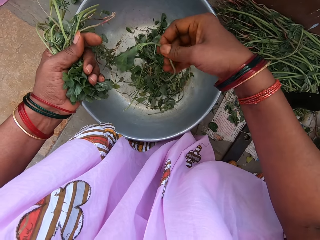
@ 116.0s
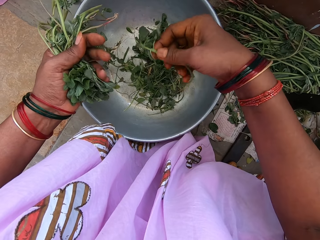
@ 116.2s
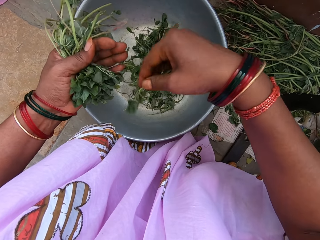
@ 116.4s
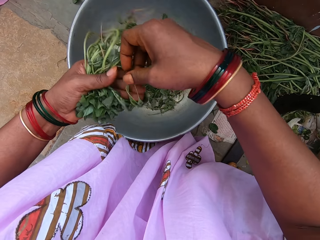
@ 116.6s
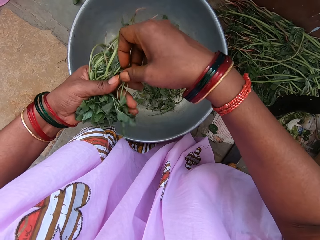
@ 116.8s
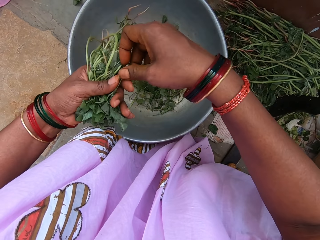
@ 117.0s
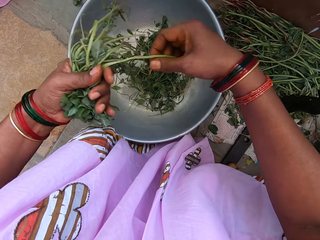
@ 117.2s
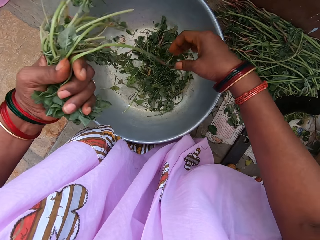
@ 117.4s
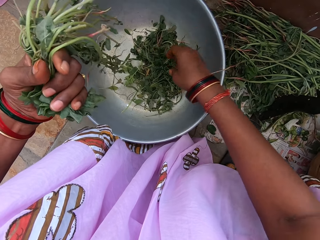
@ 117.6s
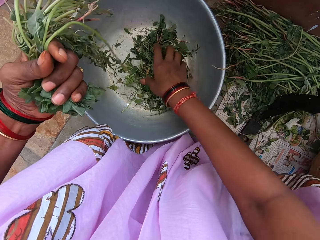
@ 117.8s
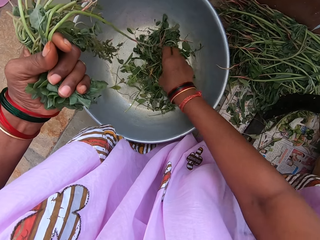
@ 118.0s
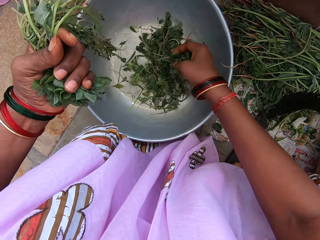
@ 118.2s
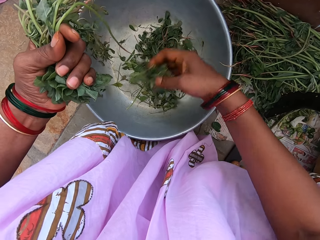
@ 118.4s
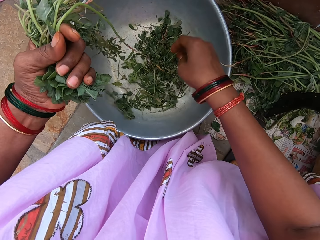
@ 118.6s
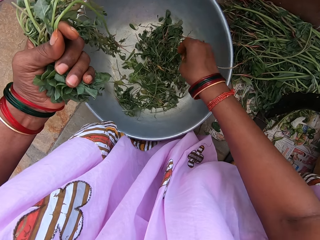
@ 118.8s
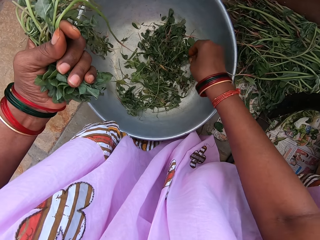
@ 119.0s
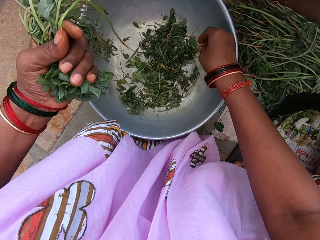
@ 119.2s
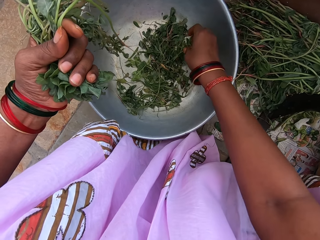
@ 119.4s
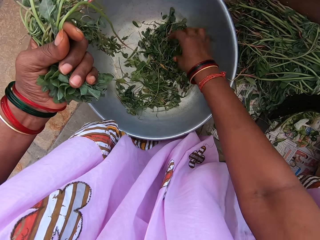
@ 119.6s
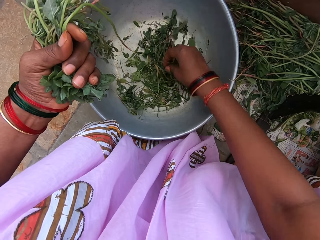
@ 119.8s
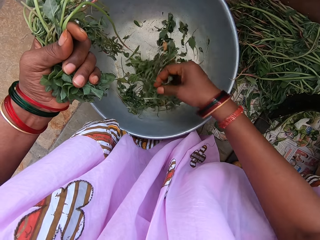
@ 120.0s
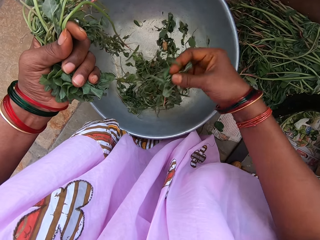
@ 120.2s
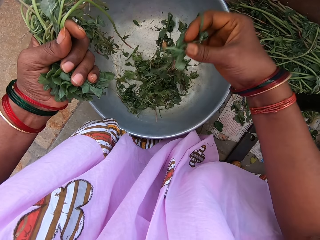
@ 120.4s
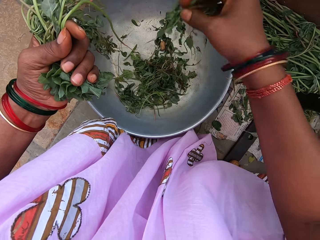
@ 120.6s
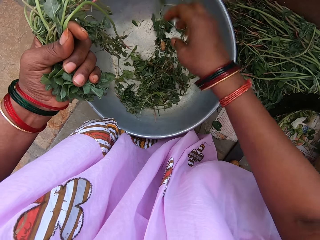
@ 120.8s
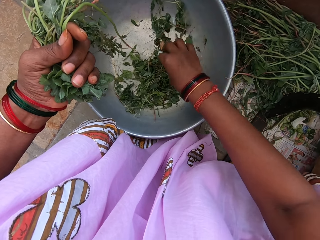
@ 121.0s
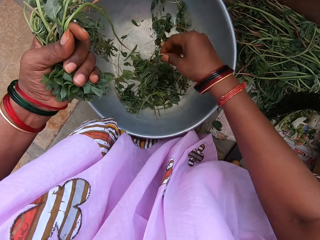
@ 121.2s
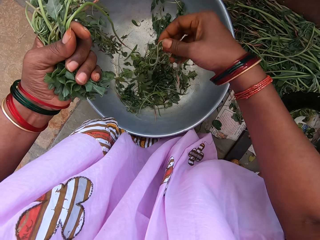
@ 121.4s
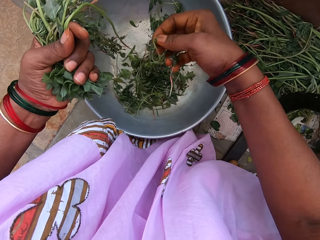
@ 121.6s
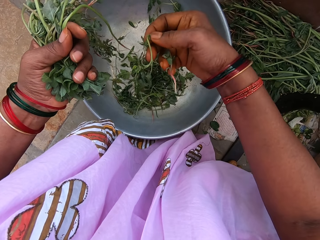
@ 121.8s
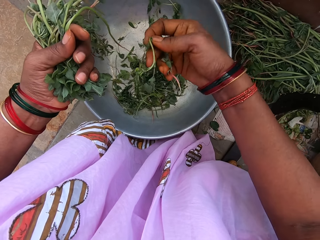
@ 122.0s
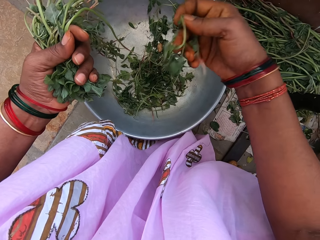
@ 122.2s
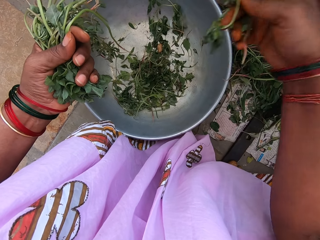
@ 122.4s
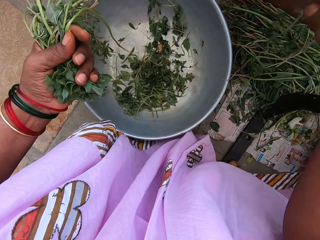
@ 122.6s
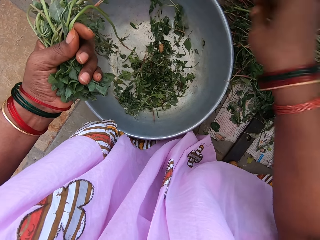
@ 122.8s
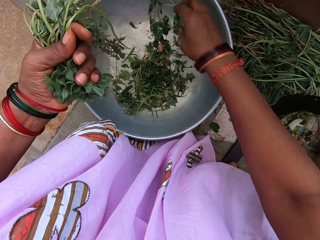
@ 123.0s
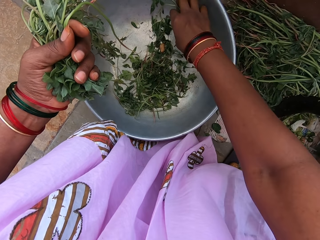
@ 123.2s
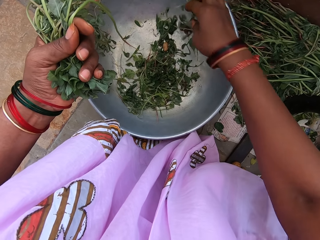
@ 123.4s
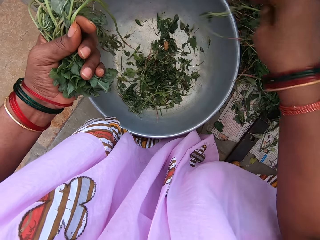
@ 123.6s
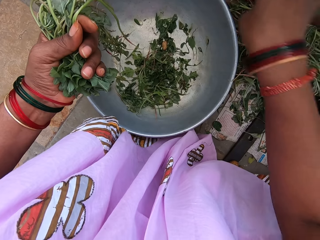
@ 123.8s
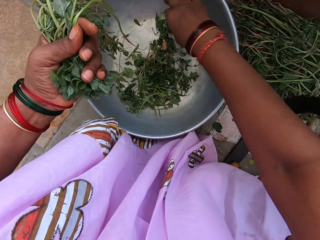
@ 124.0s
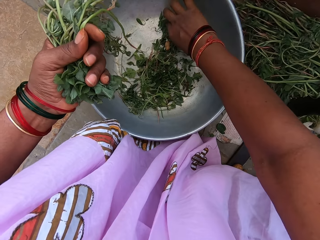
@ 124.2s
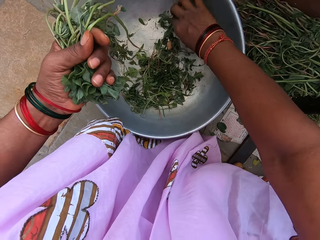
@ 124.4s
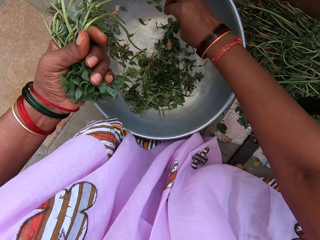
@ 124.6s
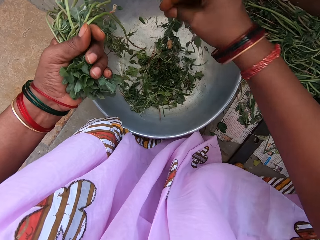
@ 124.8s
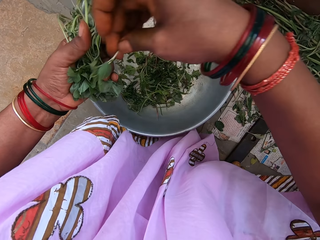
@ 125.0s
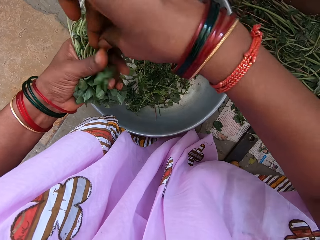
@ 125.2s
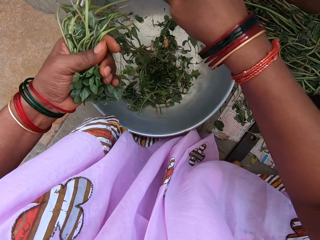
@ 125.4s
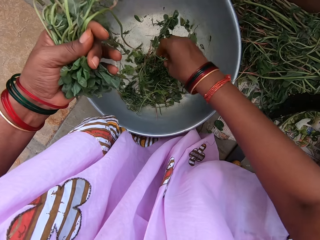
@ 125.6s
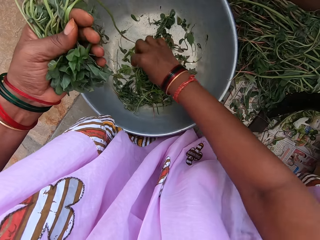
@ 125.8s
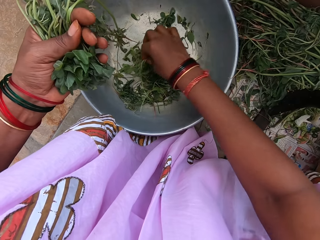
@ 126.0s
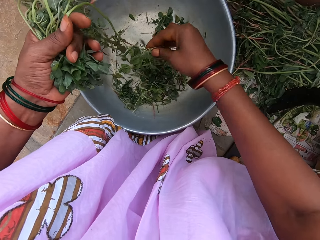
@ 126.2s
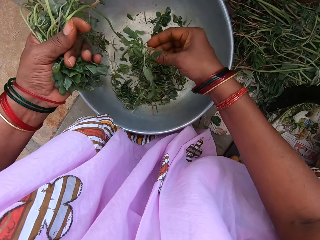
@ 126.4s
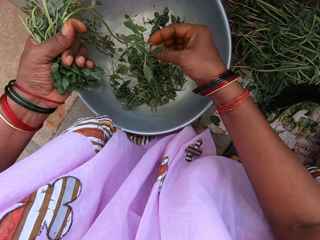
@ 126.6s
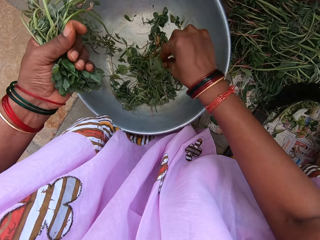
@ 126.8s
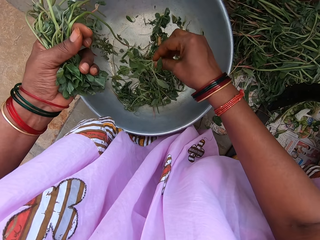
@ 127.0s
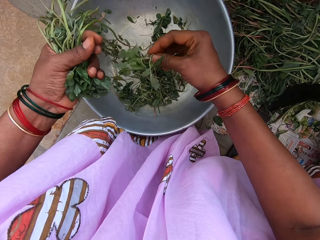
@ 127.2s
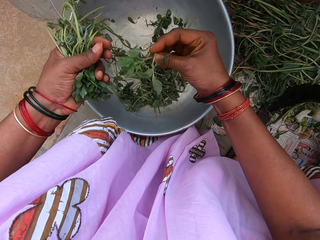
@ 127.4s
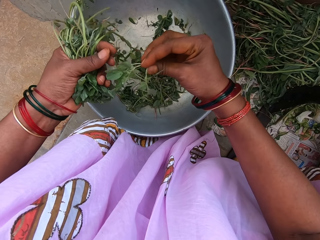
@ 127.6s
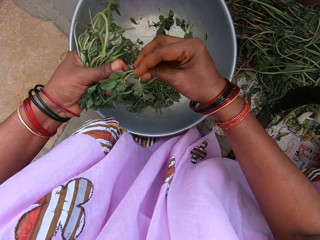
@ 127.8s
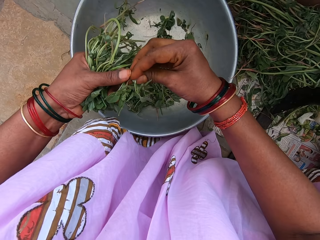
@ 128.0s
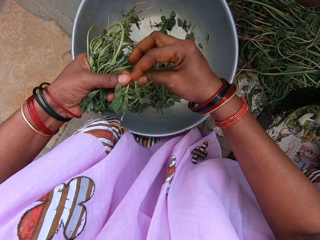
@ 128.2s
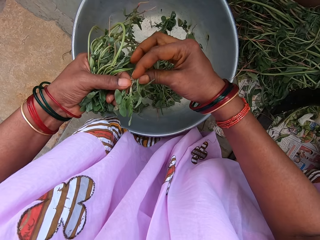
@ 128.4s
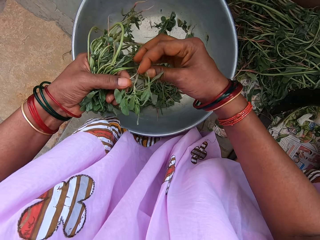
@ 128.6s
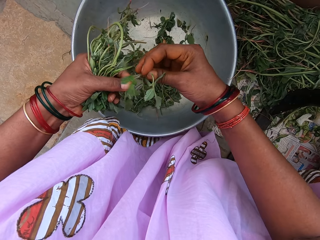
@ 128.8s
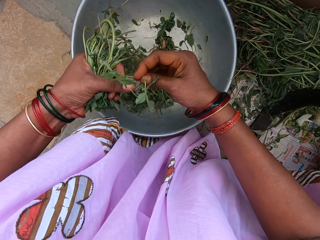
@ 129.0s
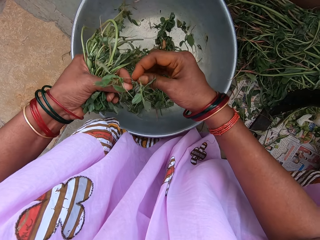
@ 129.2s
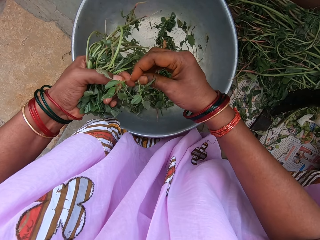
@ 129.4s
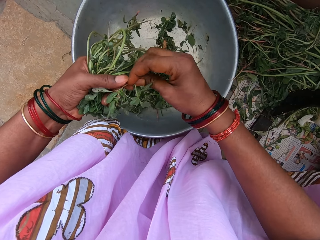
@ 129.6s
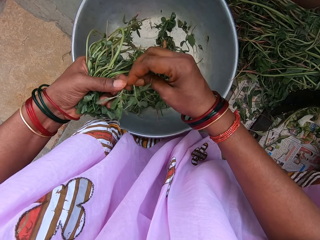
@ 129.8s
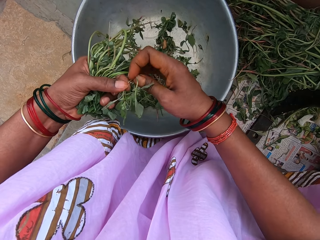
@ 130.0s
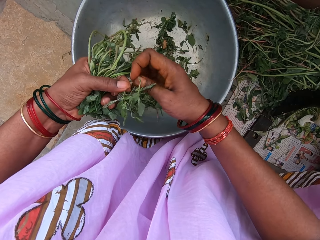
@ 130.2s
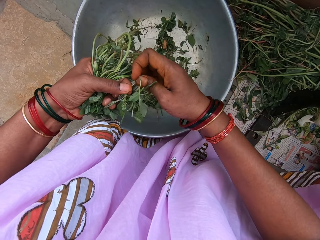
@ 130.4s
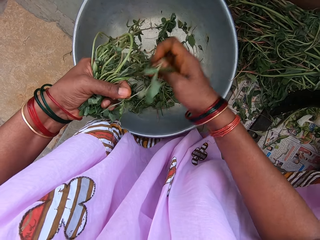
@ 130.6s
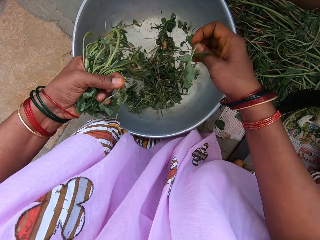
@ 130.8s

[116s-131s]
The camera wearer takes the vegetables. They put the vegetable in the other hand. They take the vegetables. They sort the vegetables. They put down the vegetable. They take the vegetables. They put down the vegetable. They take the vegetable. They put the vegetable in the other hand. They take the vegetables. They put the vegetable in the other hand.

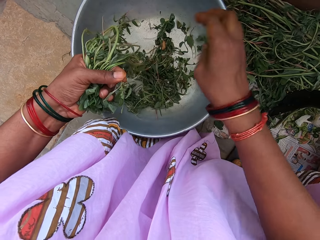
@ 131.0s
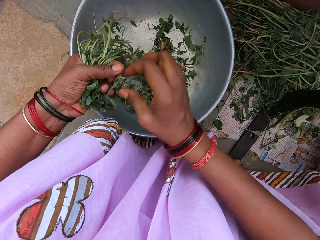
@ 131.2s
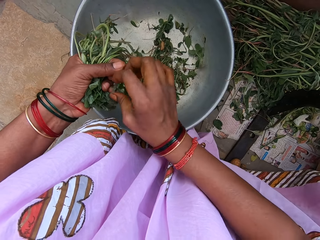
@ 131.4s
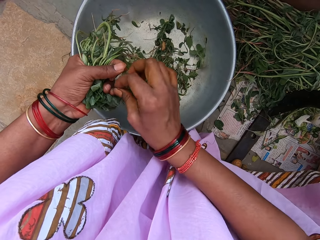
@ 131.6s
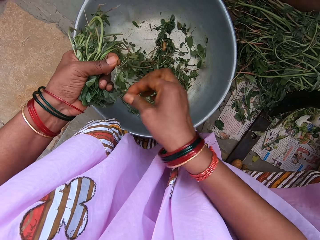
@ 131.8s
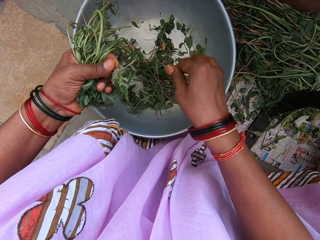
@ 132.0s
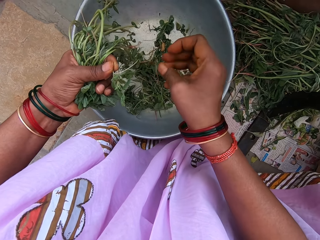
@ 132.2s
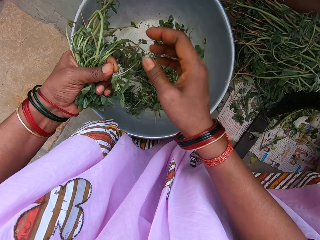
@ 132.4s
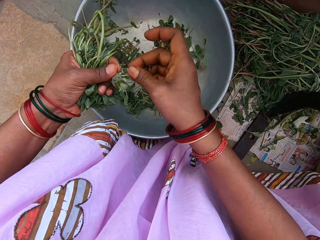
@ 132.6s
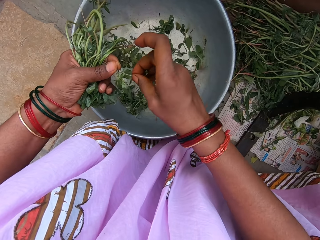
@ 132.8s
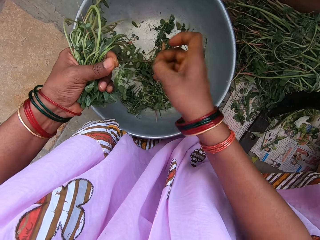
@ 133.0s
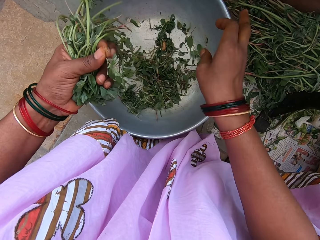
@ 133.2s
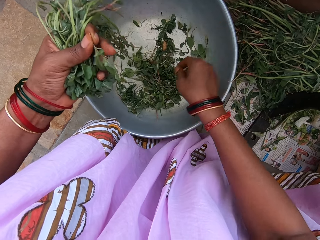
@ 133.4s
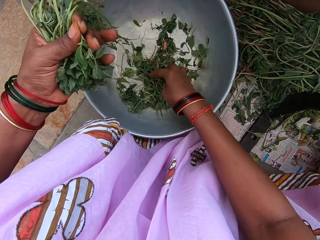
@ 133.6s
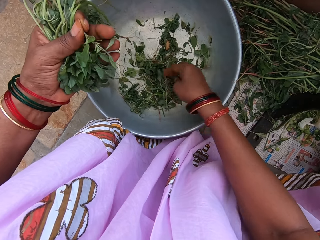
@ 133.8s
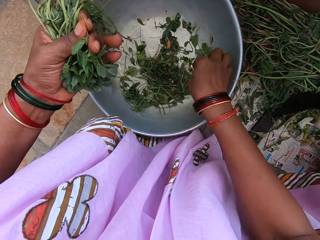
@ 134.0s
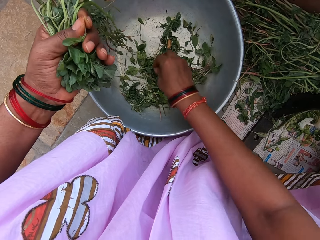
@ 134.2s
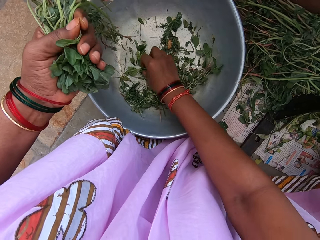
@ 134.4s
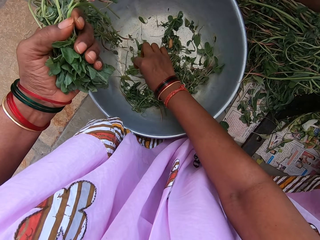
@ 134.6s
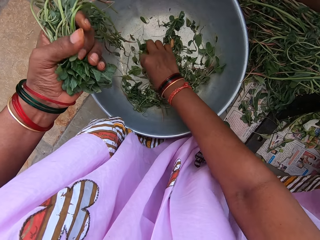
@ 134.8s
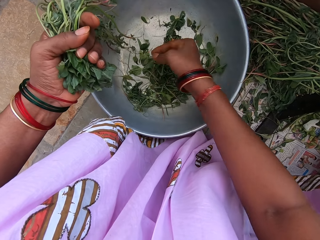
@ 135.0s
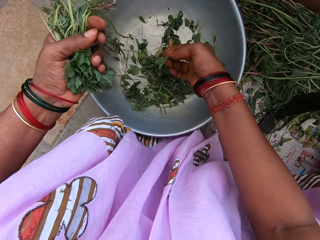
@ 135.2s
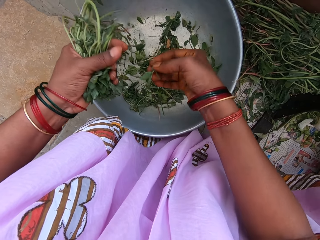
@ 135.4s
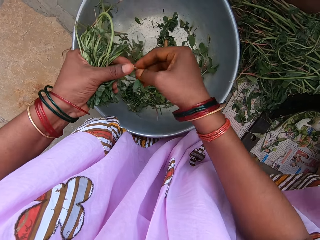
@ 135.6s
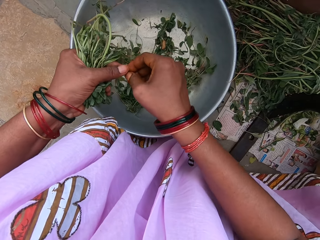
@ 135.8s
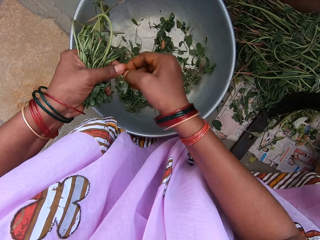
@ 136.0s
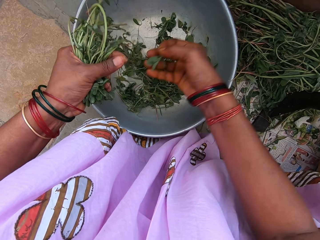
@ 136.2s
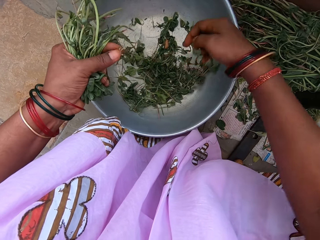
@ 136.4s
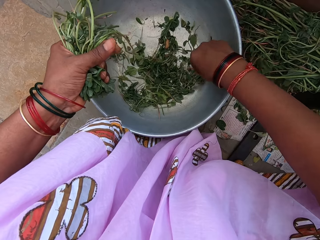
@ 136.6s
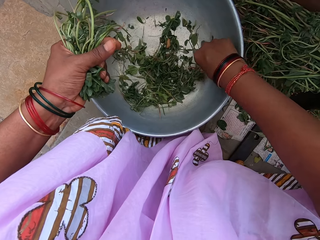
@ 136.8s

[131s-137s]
The camera wearer takes the vegetables. They cut the stick on the vegetable.
